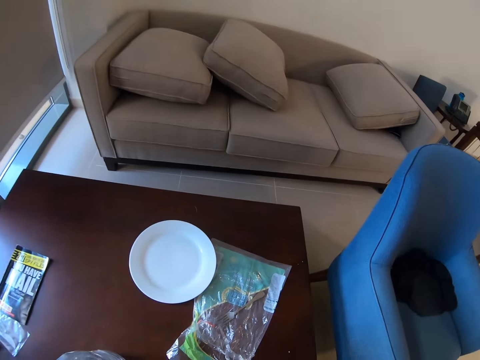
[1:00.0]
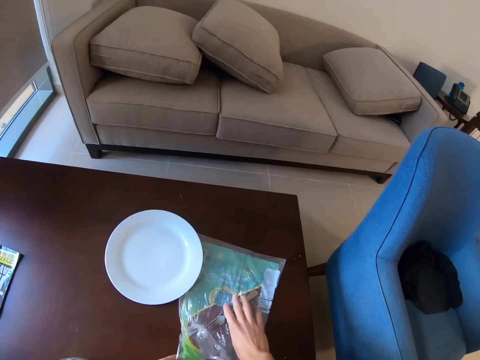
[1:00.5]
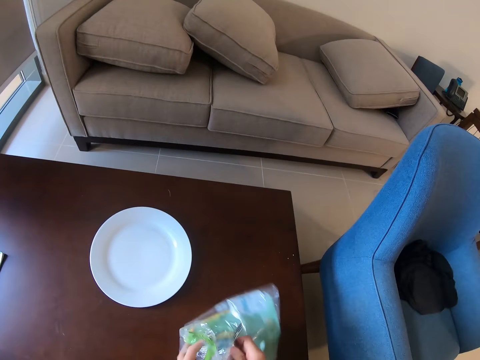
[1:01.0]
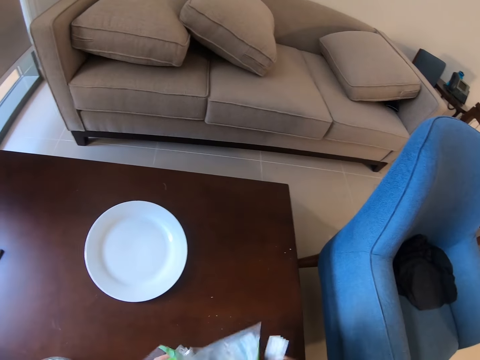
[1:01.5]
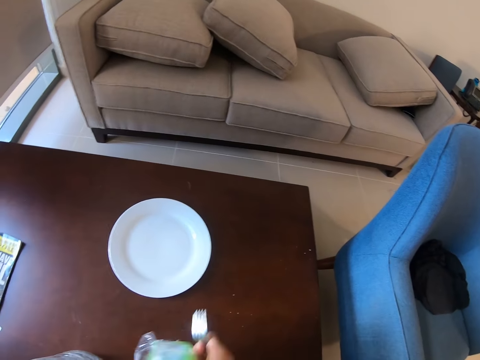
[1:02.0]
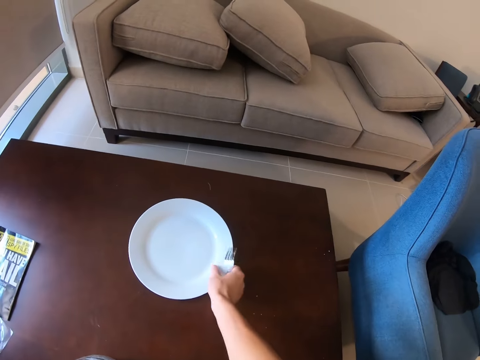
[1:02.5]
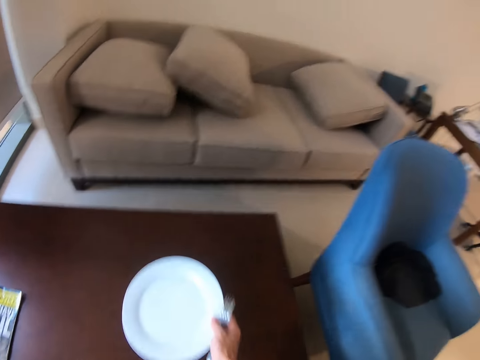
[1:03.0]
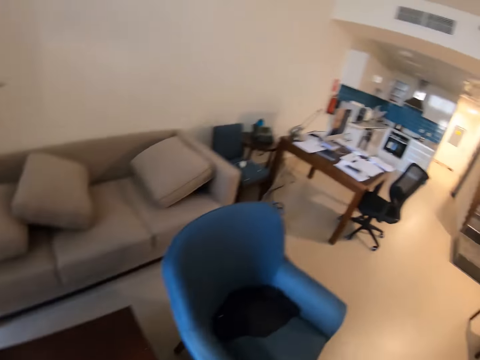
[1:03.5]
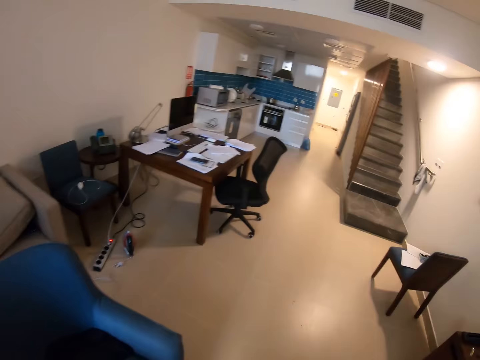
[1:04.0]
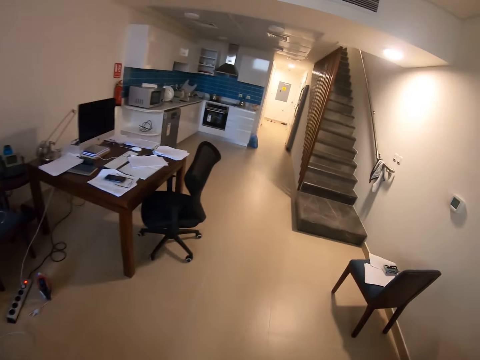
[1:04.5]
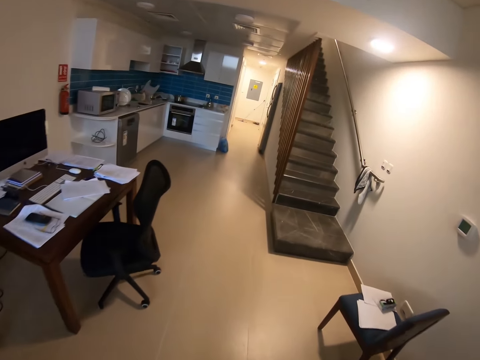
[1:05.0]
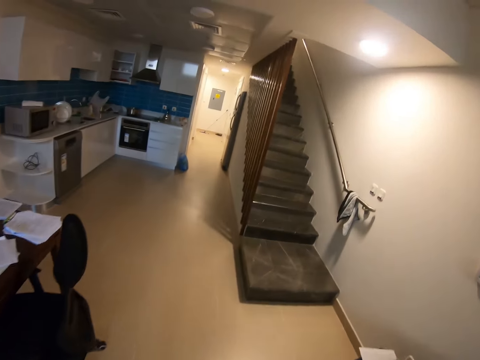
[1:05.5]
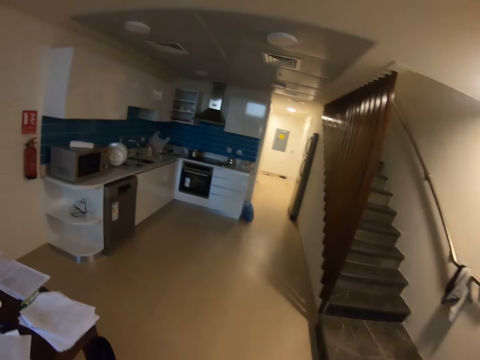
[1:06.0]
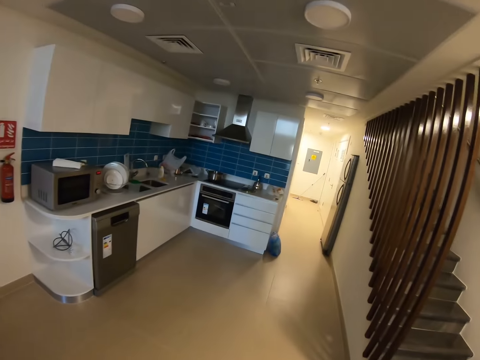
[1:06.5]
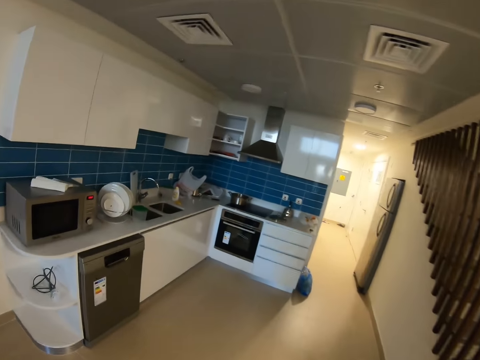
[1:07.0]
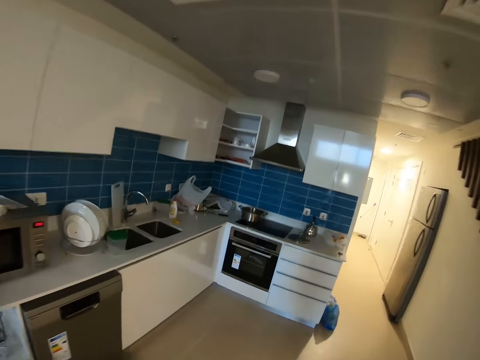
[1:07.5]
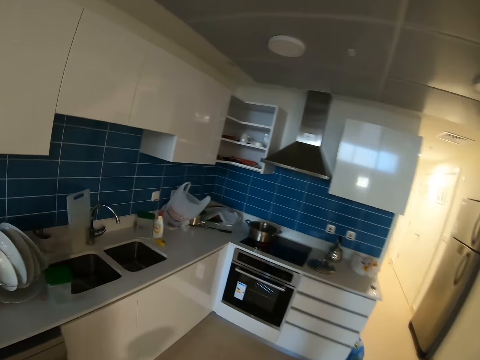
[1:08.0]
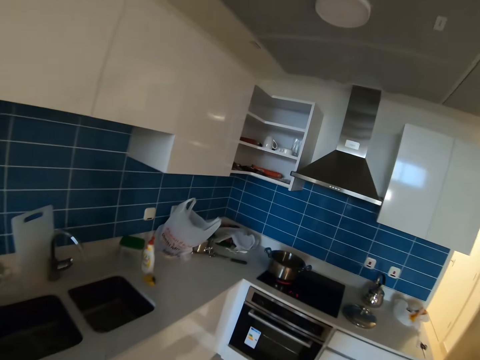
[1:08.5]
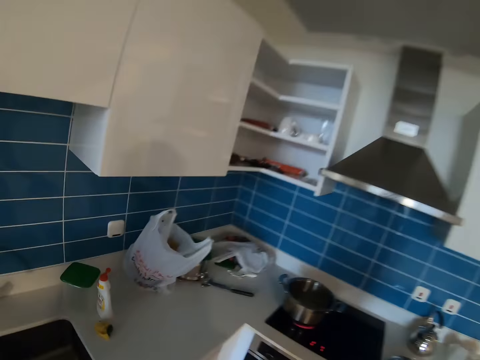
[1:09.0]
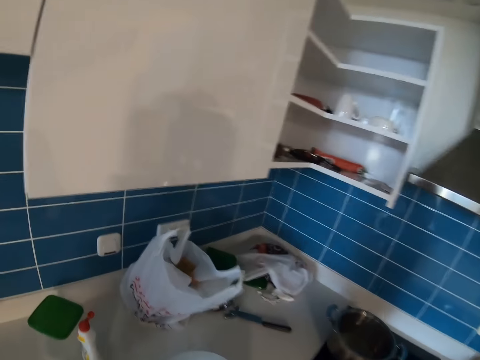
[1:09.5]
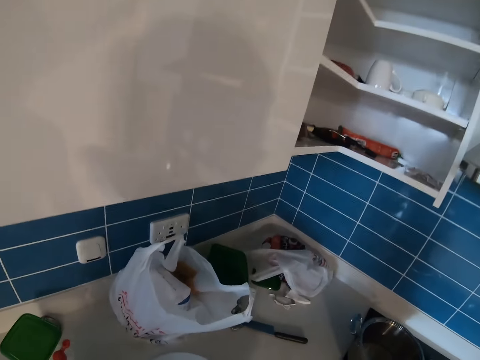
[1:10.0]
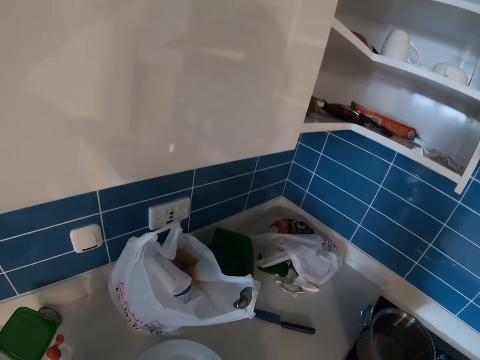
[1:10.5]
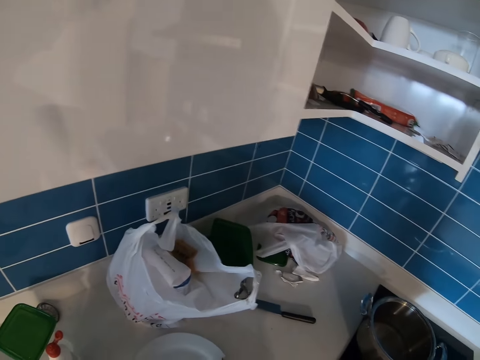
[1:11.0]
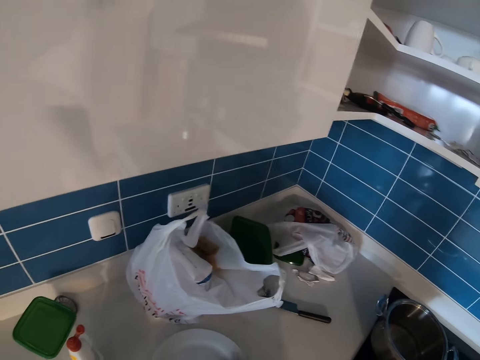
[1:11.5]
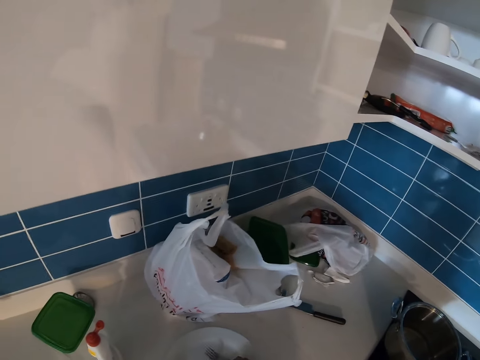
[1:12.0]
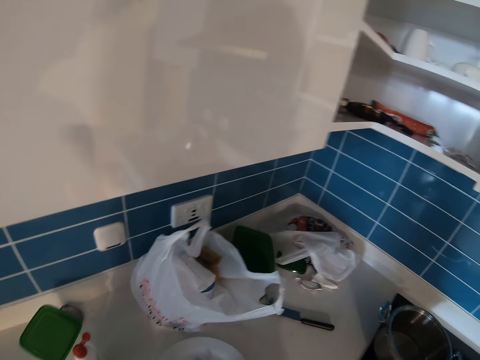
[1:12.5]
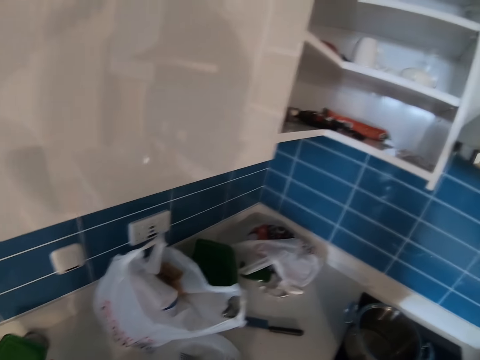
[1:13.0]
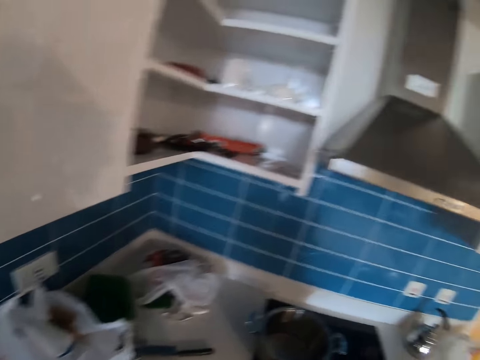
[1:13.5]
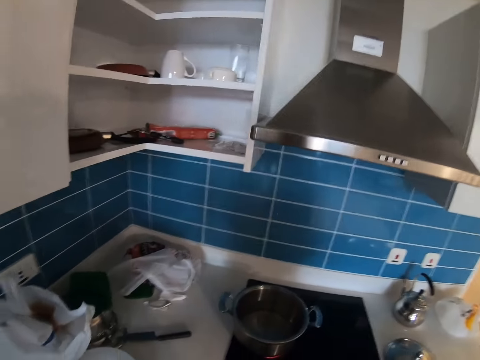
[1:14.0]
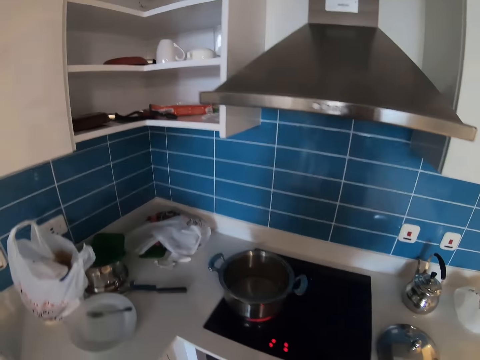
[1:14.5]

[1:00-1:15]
The camera wearer puts the cup on the table. They pick the nylon on the table, pick the plate on the table, and walk towards the kitchen area. They put the plate on the countertop.

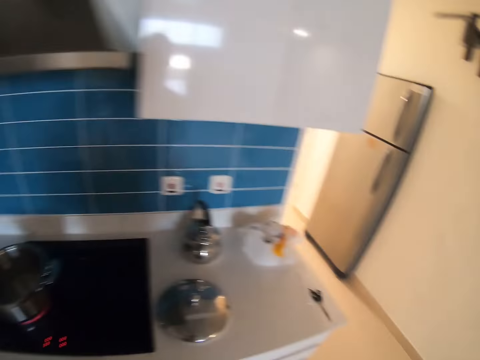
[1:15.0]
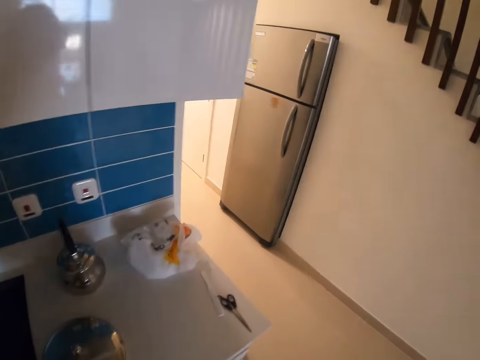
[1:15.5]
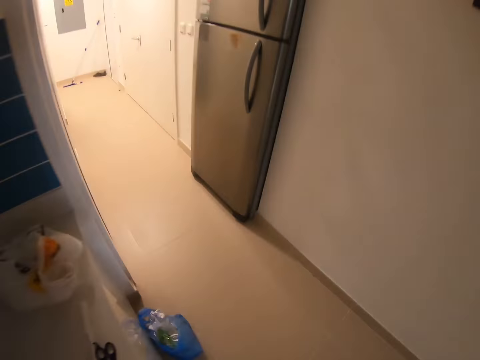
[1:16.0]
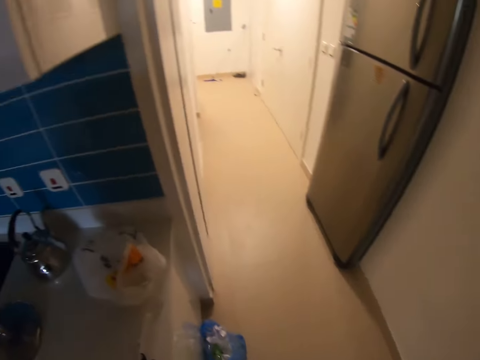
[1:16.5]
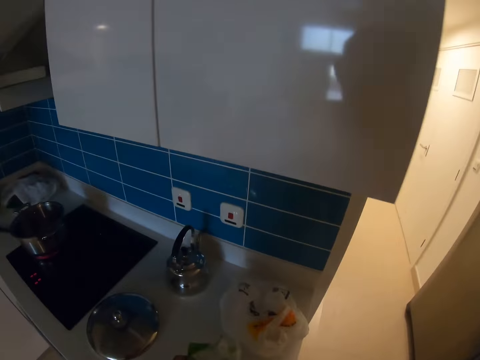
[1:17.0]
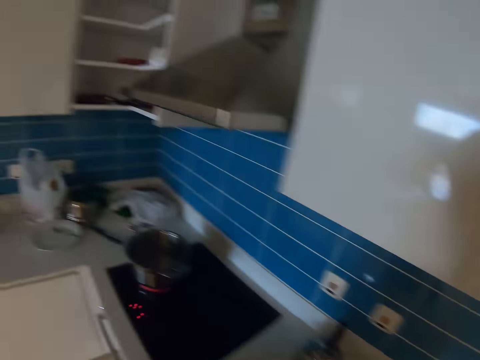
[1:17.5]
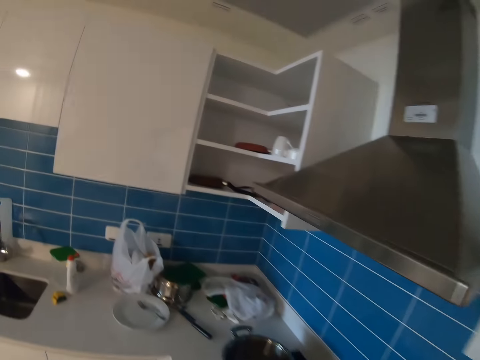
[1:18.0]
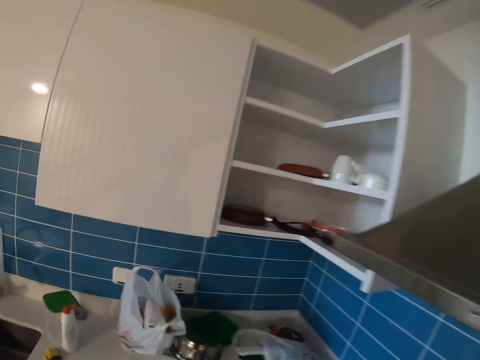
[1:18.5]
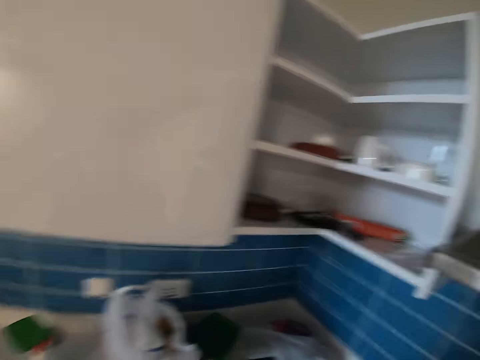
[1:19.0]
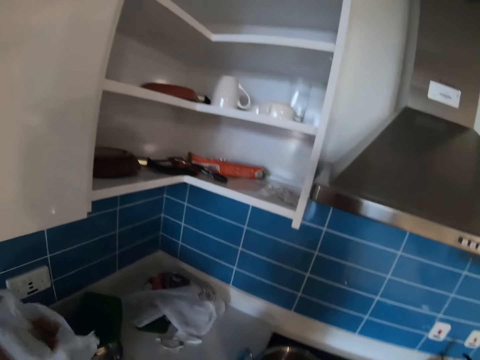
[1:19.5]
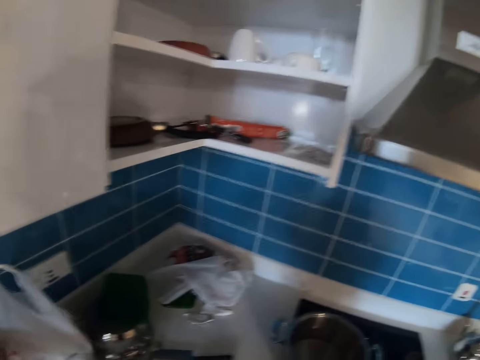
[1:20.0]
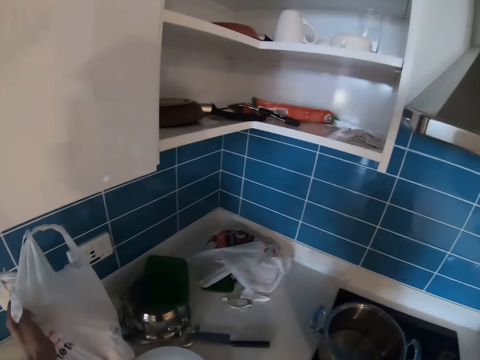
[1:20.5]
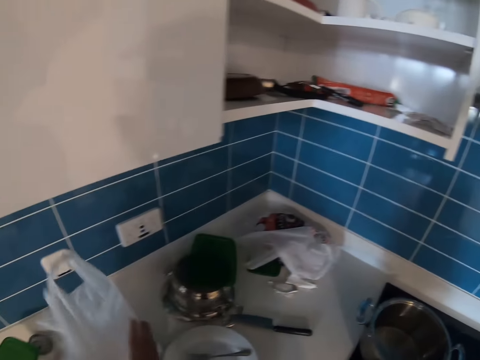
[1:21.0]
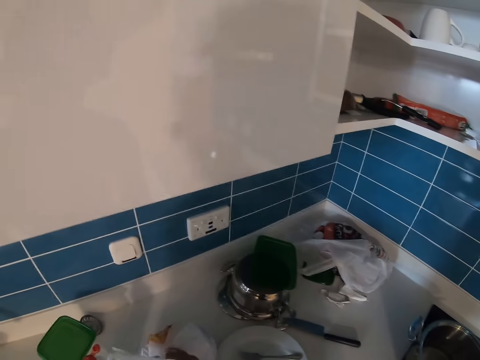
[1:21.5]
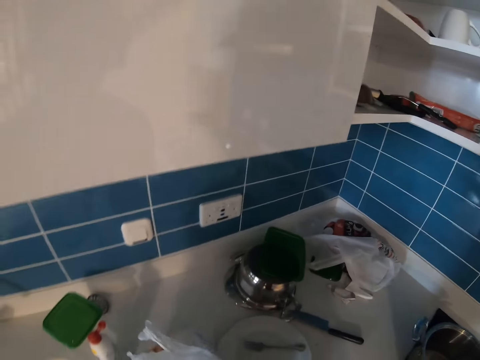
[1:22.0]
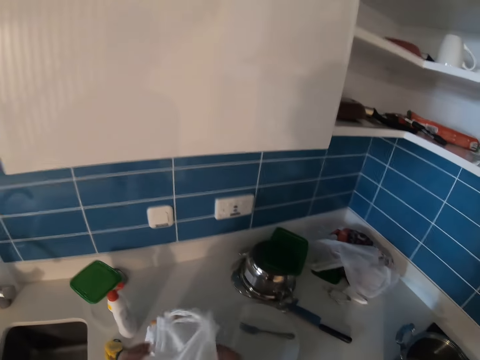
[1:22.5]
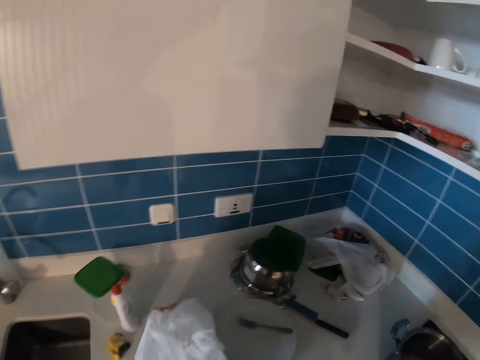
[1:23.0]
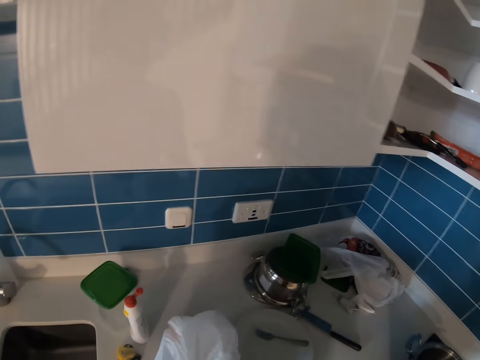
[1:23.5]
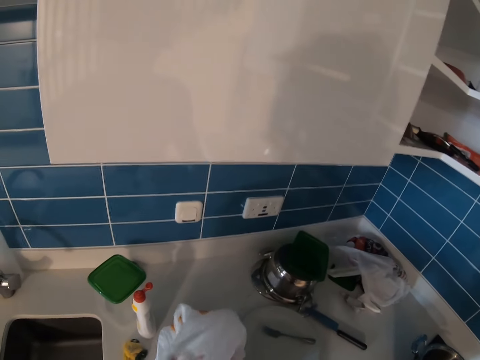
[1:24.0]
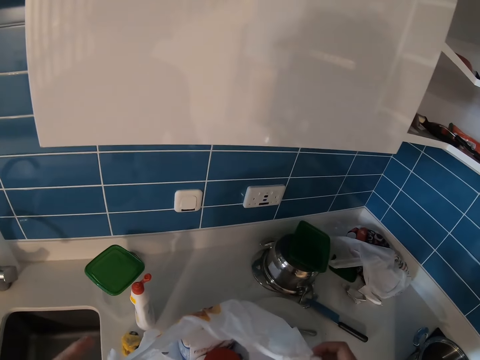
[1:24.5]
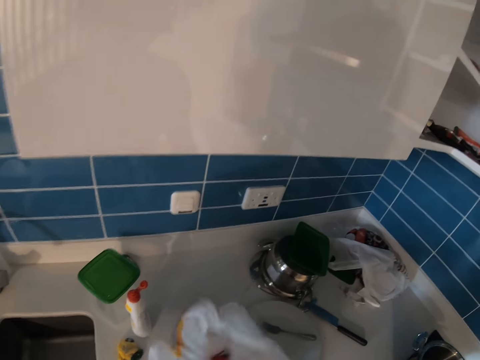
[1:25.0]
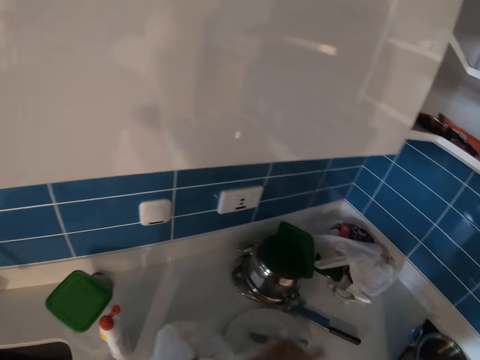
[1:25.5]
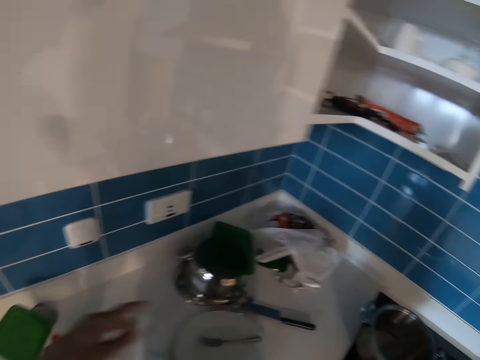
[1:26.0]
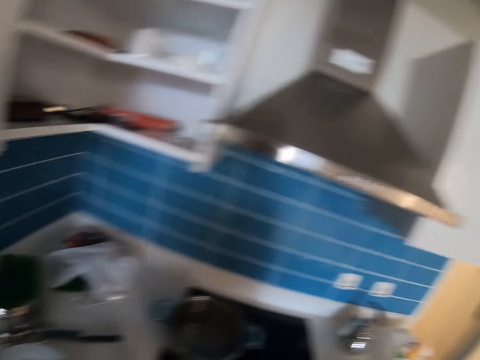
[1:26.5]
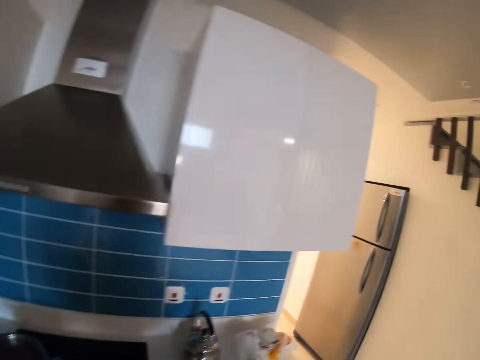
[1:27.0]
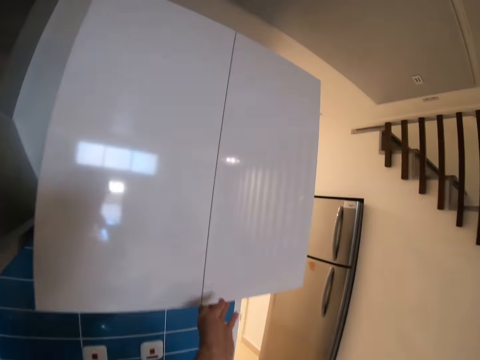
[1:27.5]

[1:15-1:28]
The camera wearer picks up the nylon paper bag on the counter. They open the nylon paper.
